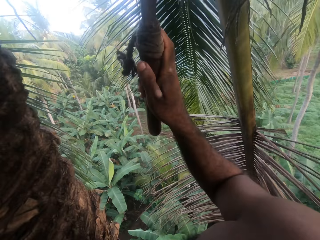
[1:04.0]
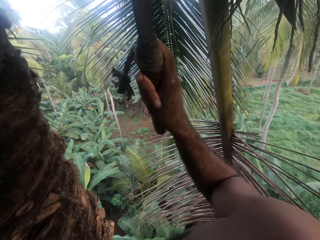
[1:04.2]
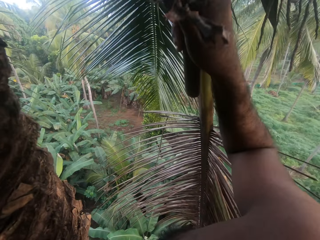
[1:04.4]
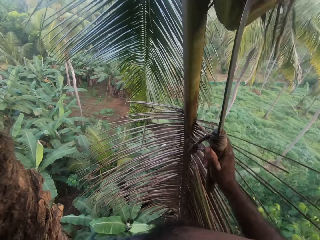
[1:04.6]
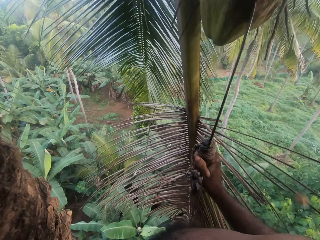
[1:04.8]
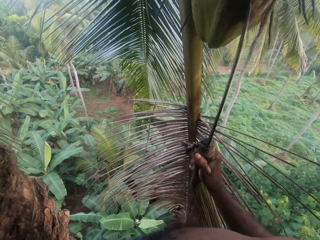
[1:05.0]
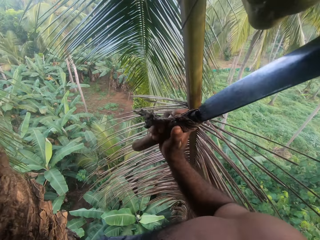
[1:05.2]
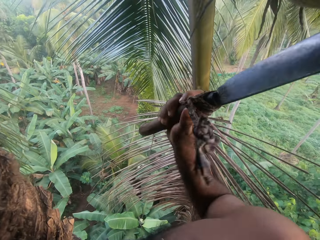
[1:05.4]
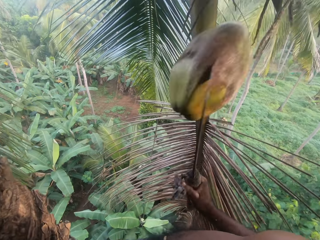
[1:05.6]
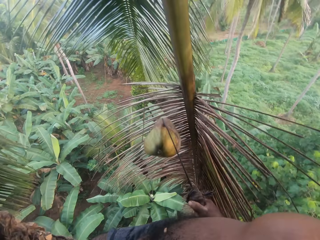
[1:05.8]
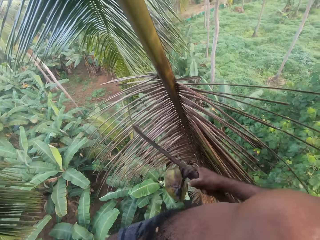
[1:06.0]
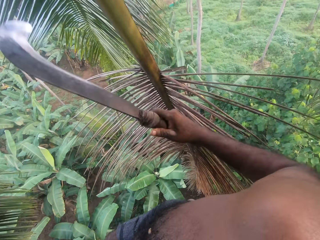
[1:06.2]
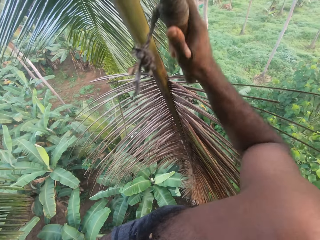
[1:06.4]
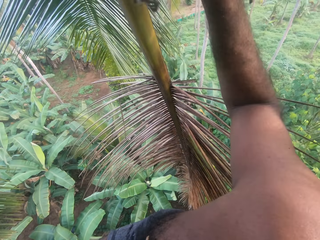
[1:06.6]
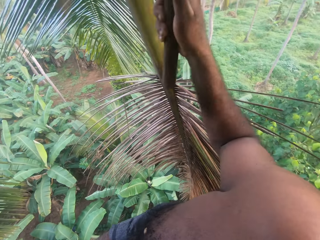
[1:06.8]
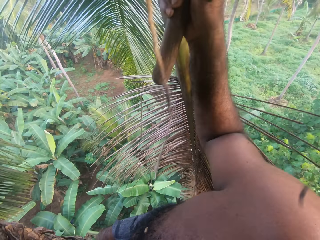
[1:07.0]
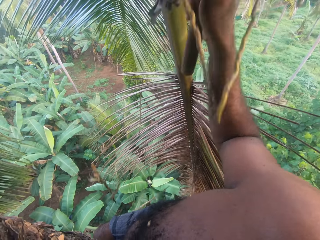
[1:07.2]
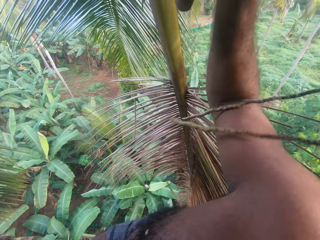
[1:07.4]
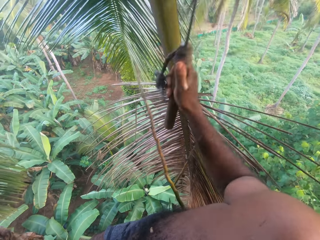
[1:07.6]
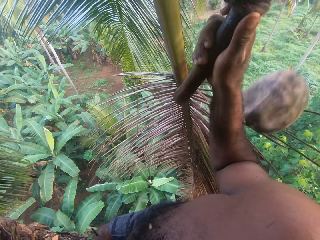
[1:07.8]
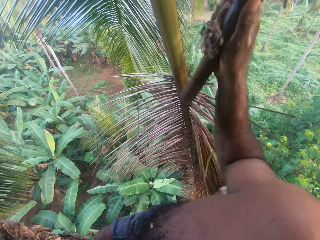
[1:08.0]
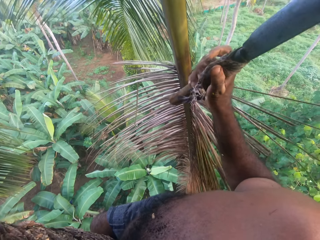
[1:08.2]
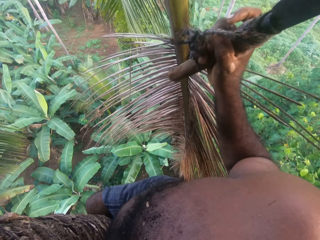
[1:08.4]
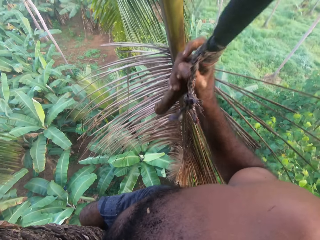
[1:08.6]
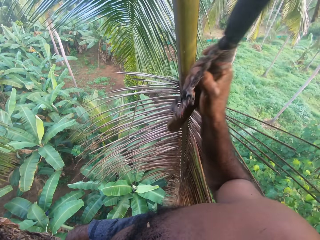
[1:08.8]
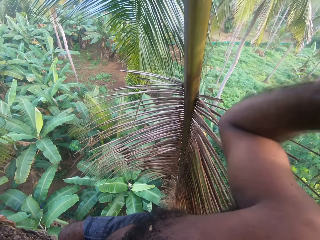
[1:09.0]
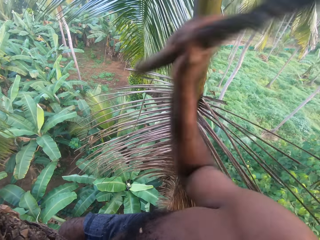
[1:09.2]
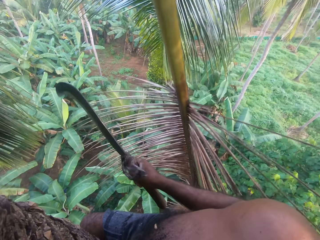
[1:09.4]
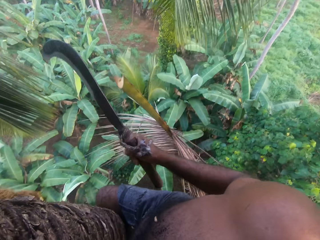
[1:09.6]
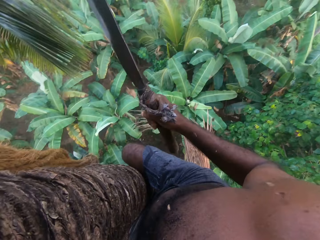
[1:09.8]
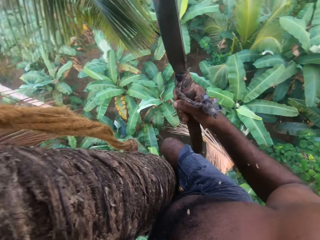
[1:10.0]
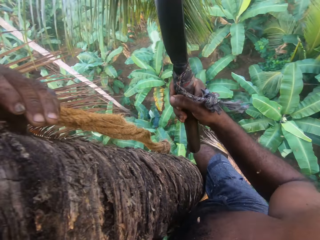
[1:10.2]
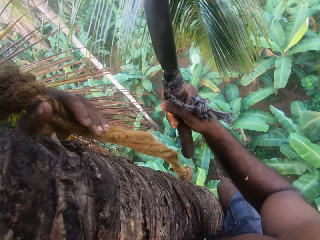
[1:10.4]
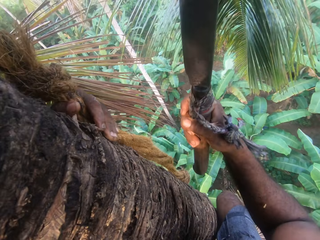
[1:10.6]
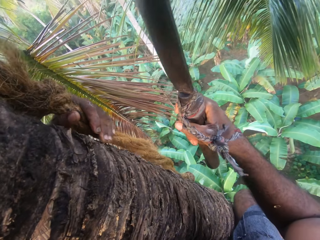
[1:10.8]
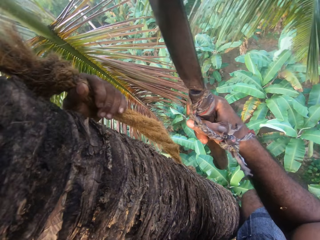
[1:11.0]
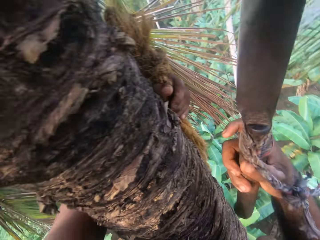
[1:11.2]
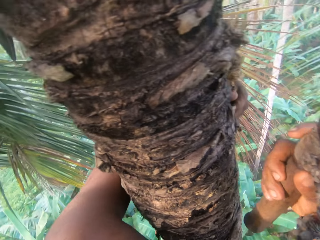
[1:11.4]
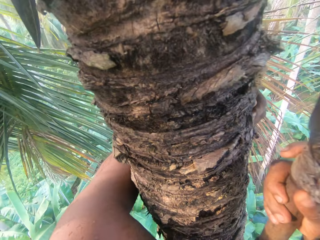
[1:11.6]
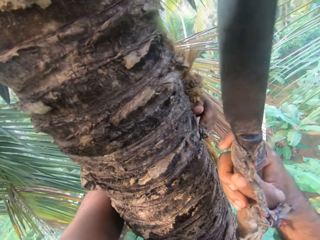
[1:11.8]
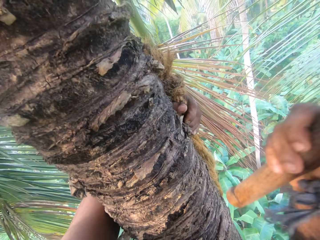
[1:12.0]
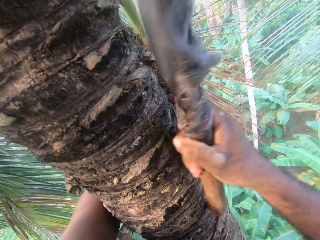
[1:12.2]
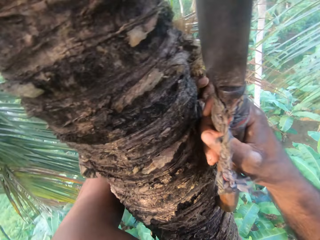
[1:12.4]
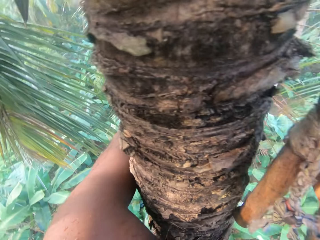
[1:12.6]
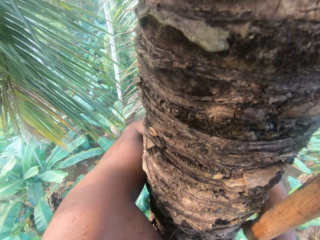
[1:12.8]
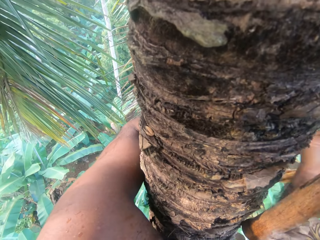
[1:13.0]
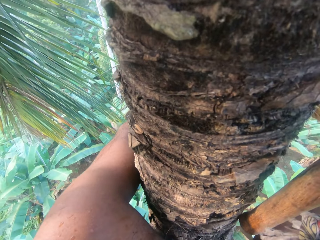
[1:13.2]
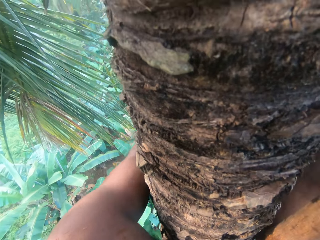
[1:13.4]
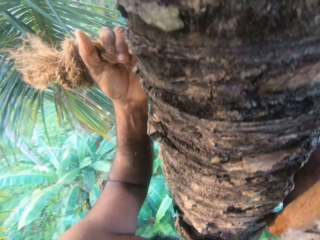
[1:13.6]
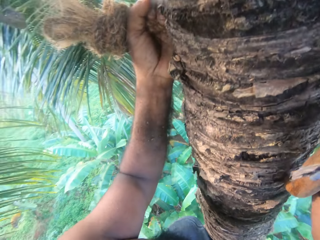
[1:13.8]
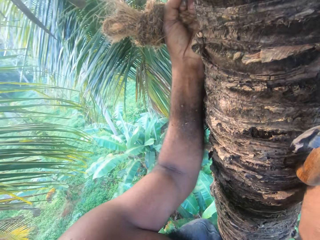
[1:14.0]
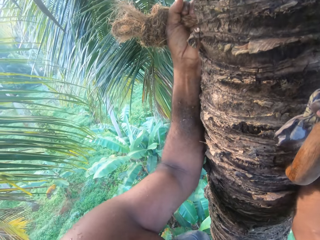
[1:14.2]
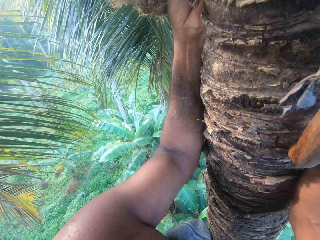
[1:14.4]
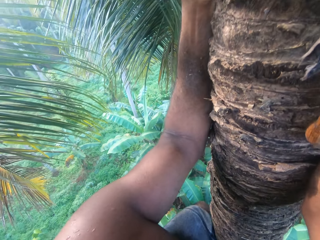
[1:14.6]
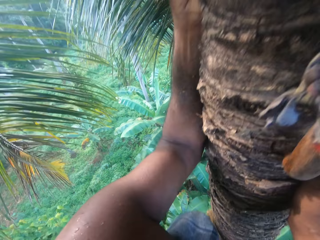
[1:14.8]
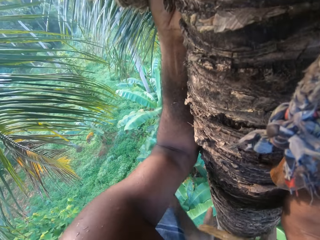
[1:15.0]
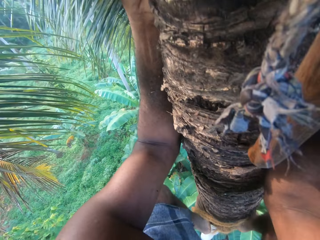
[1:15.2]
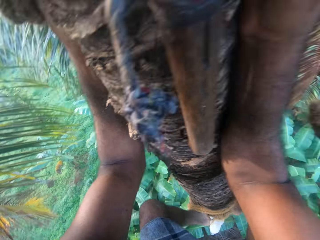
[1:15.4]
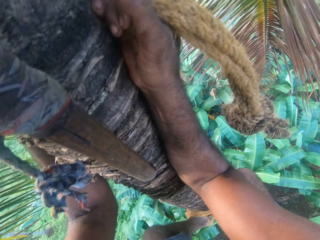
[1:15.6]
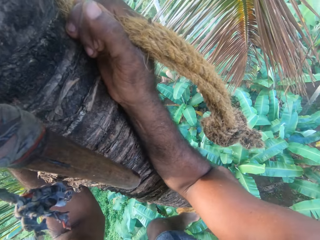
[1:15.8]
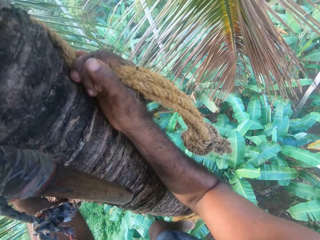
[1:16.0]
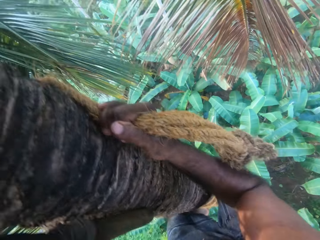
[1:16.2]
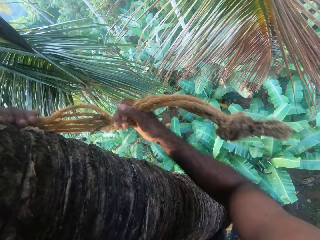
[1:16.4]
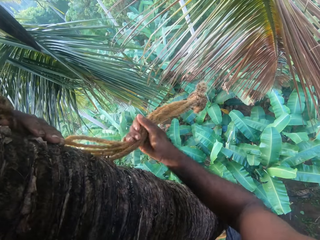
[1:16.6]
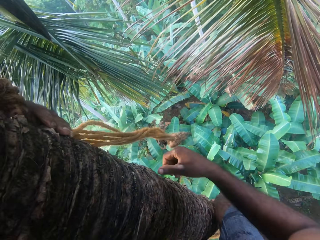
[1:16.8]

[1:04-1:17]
The camera wearer hits the coconuts on the tree with the machete. They cut the coconuts with the machete. They drop the coconuts down. They cut the coconuts with the machete. They drop the coconuts down. They cut a bunch of the tree with the machete. They hold the tree. They look around. They hit the tree with the machete. They climb down the tree.

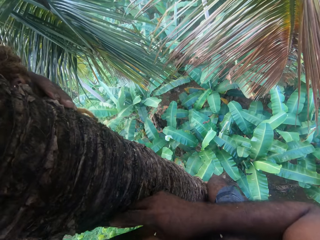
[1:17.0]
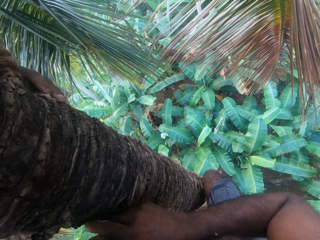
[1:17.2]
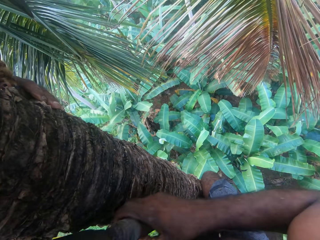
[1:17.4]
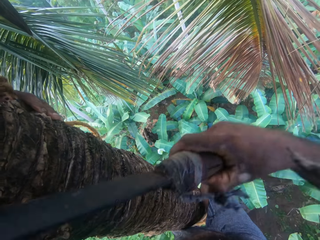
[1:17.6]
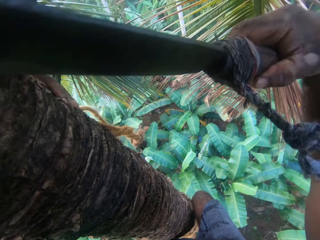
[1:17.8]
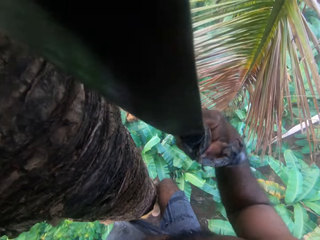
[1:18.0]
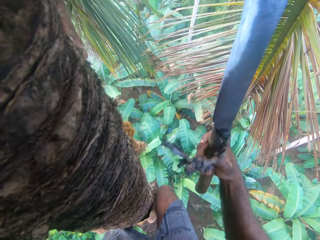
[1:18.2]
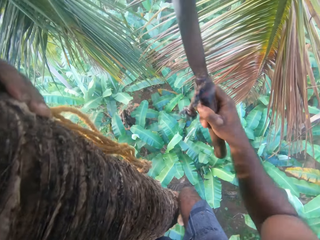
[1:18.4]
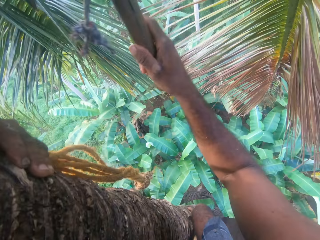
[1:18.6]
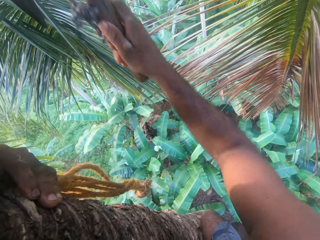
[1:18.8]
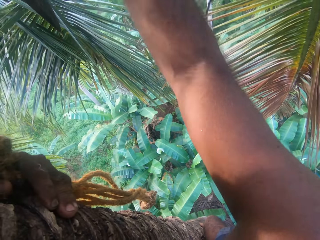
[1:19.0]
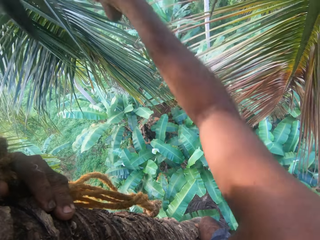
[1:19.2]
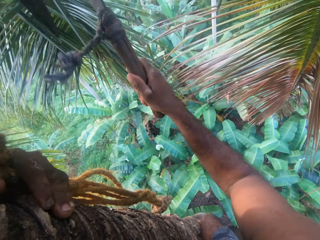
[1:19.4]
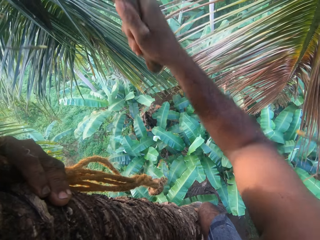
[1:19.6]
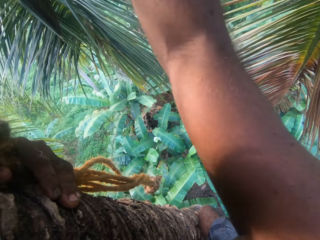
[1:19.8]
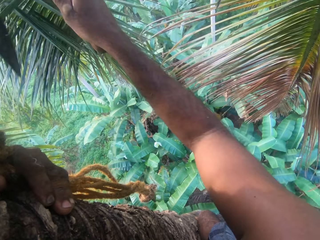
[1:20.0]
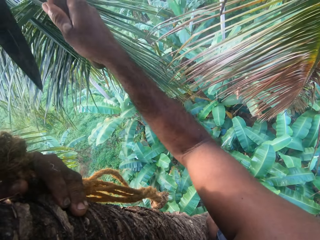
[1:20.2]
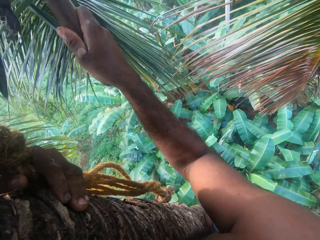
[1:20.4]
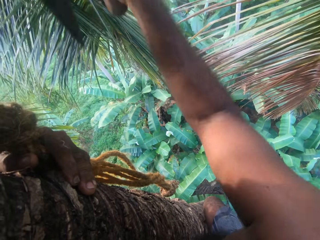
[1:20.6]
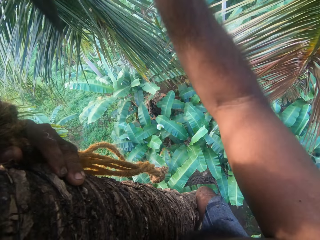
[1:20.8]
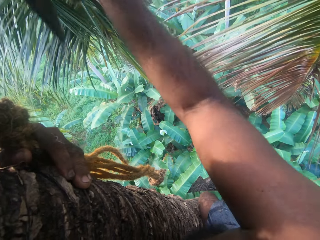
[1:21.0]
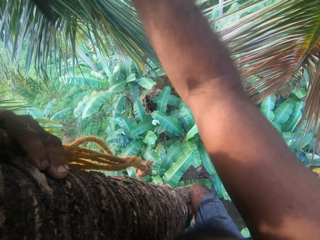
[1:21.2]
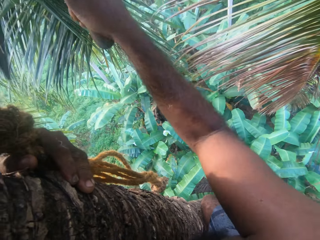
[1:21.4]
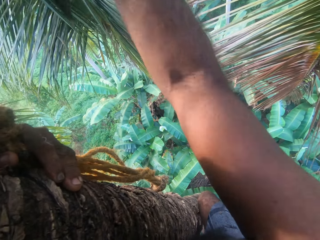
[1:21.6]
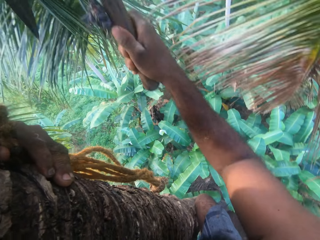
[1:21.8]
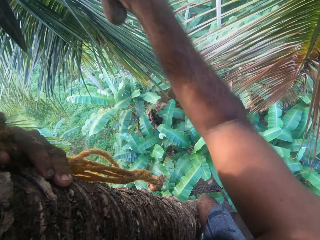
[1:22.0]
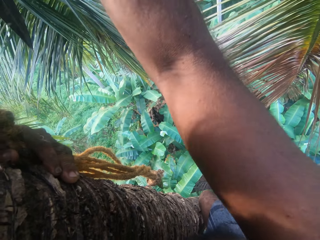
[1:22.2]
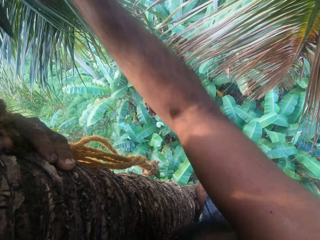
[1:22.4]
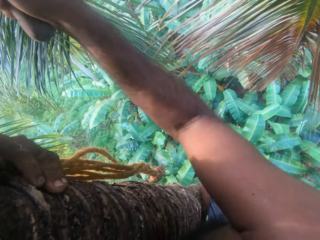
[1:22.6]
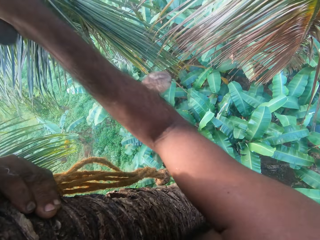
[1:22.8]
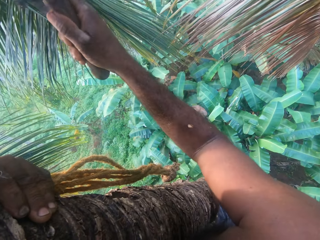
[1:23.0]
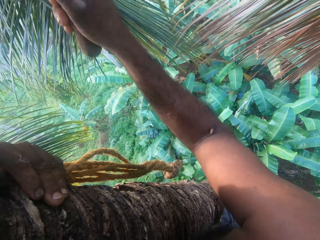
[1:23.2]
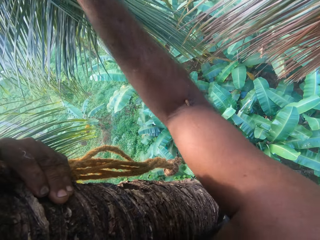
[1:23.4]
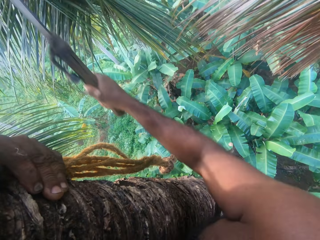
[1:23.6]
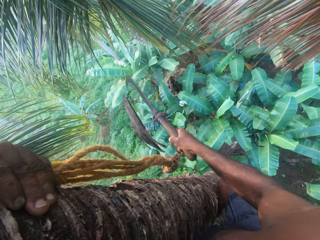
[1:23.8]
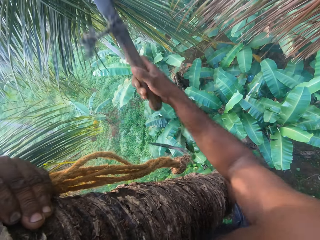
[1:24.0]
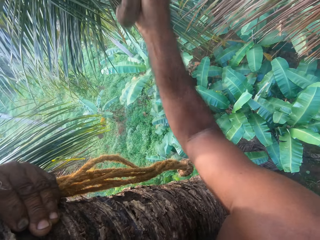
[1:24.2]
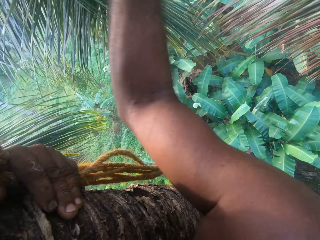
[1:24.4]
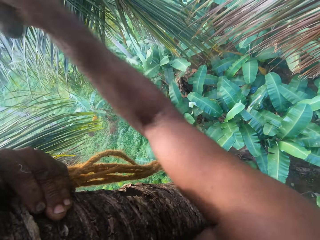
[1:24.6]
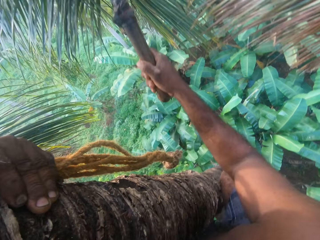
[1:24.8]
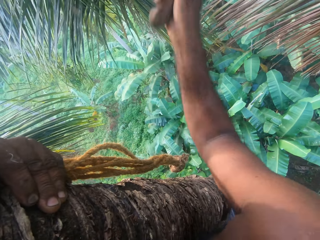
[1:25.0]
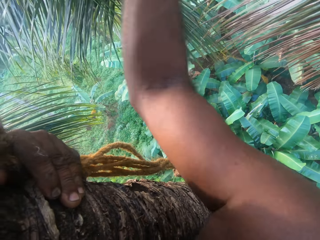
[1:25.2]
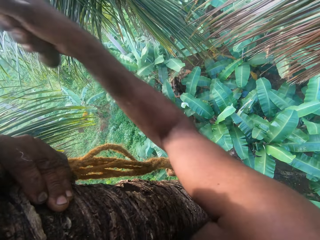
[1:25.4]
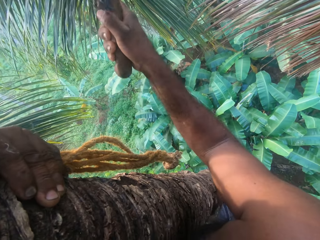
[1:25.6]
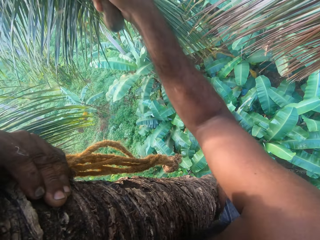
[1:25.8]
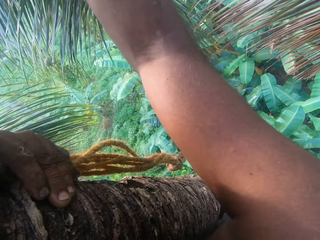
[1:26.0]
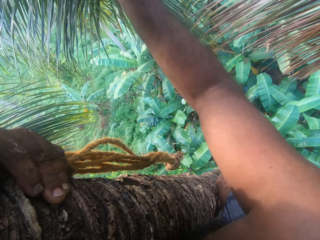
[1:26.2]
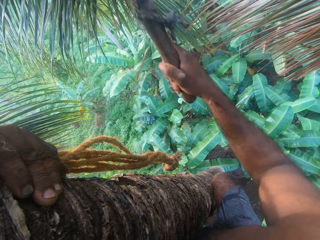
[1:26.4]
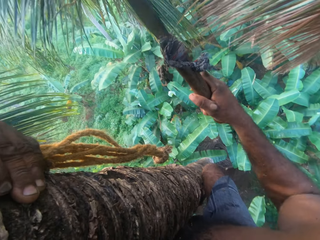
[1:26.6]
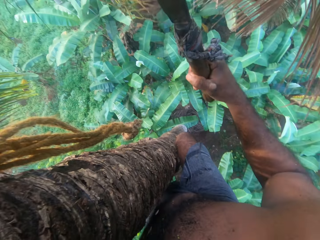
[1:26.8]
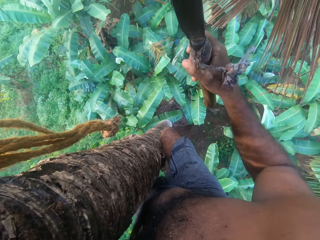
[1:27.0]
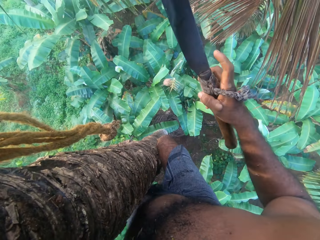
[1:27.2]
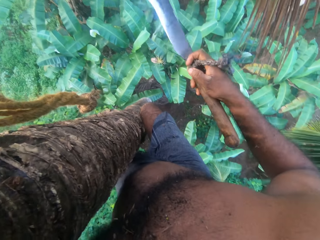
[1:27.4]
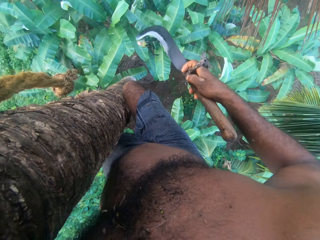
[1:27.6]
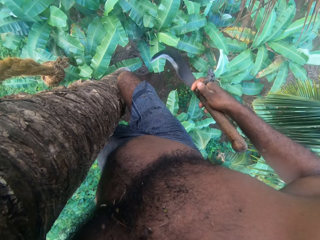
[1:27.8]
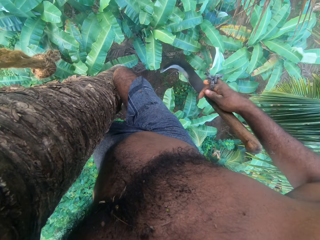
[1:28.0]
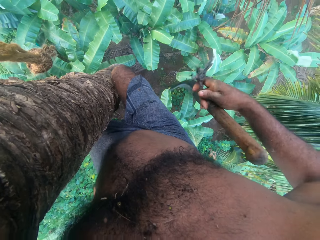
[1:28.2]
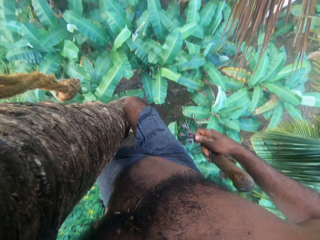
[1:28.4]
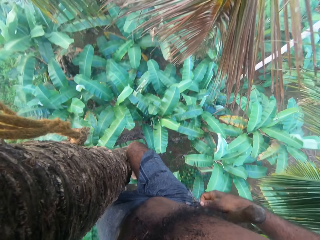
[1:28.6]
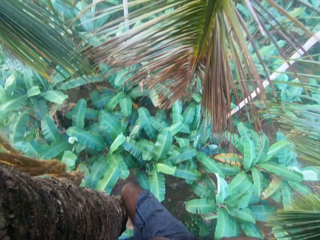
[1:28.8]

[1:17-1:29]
The camera wearer picks up the machete. They hit the coconuts on the tree with the machete. They cut the coconuts with the machete. They drop the coconuts down. They look around.
